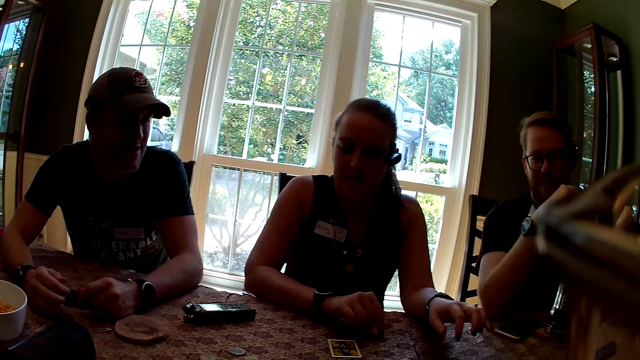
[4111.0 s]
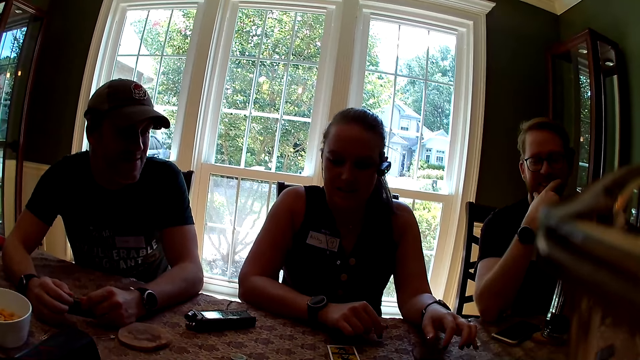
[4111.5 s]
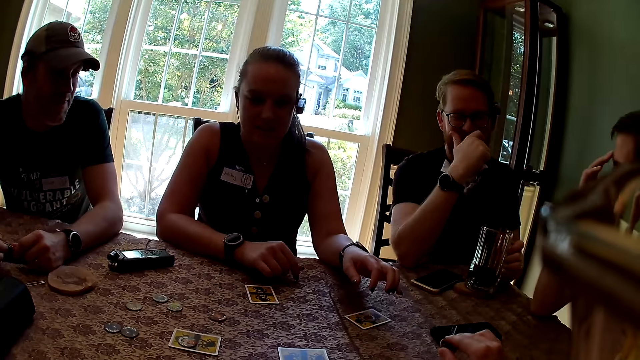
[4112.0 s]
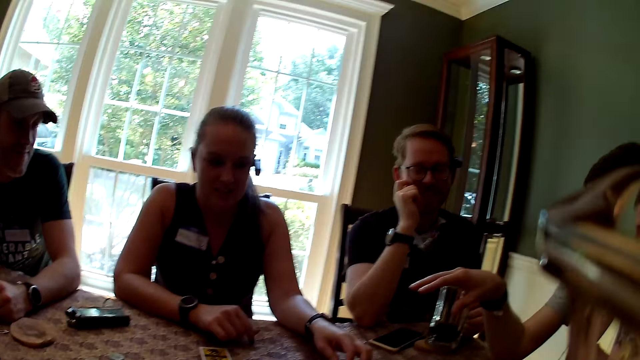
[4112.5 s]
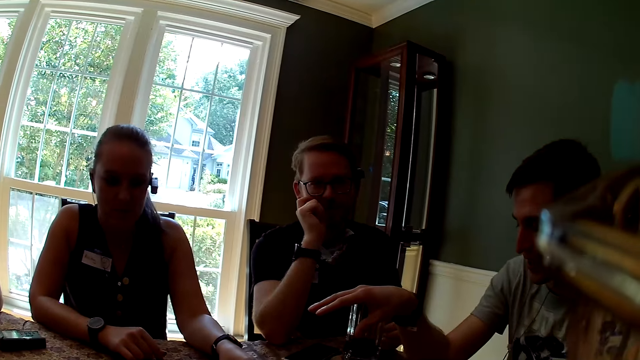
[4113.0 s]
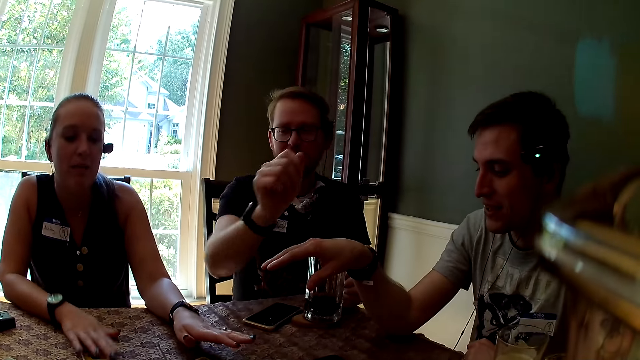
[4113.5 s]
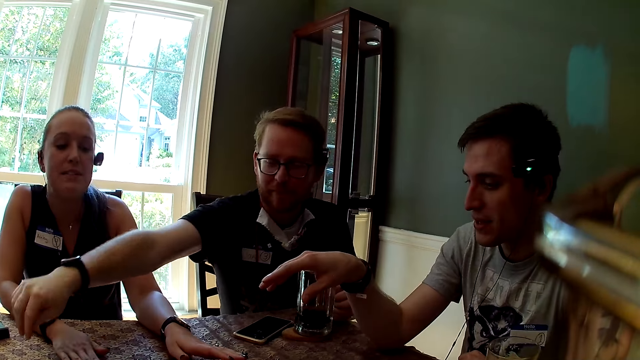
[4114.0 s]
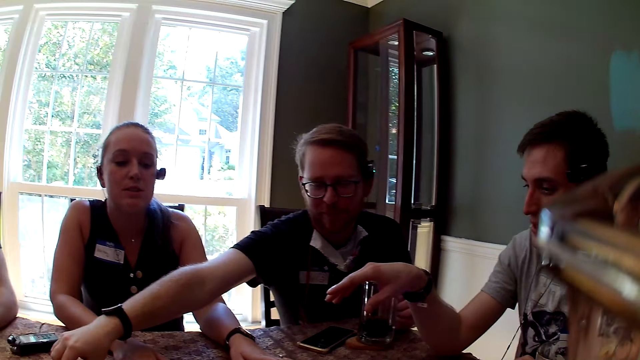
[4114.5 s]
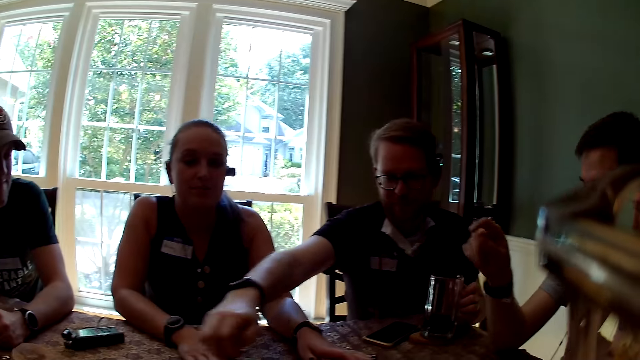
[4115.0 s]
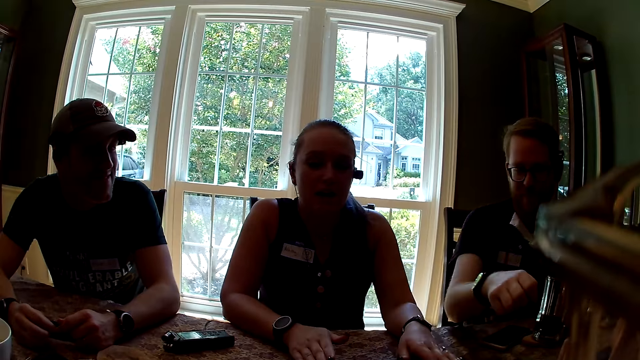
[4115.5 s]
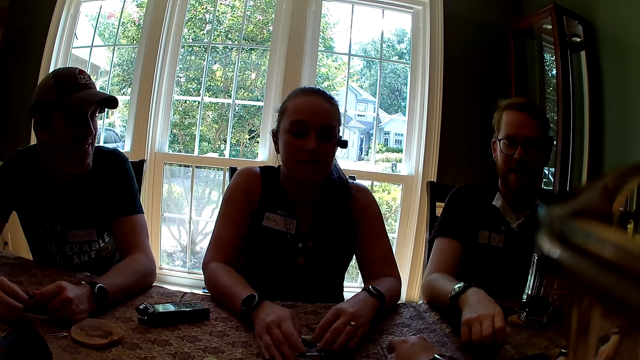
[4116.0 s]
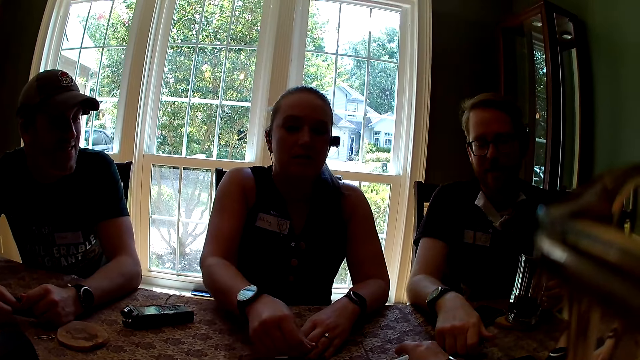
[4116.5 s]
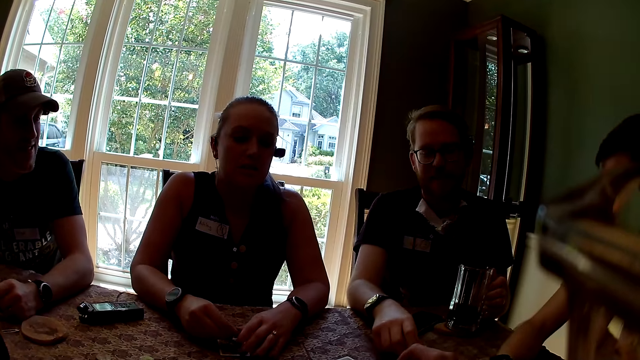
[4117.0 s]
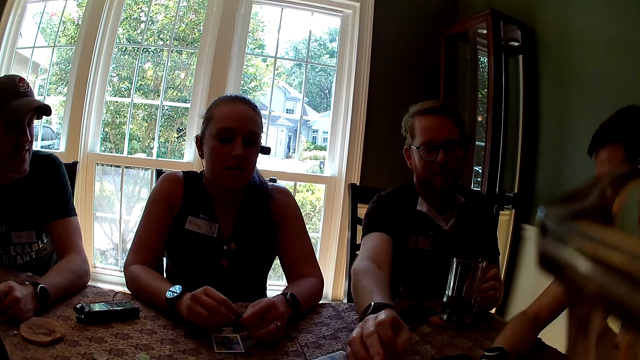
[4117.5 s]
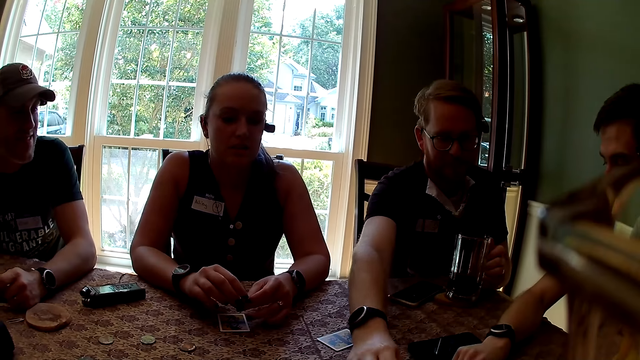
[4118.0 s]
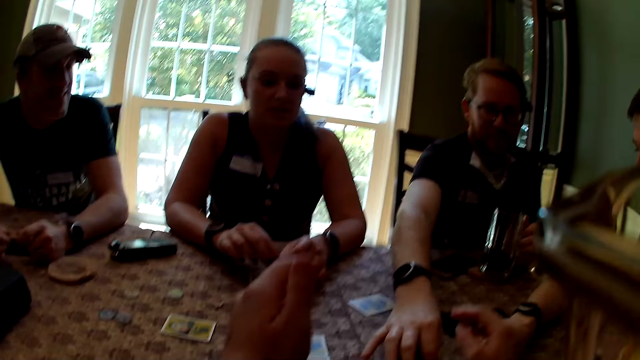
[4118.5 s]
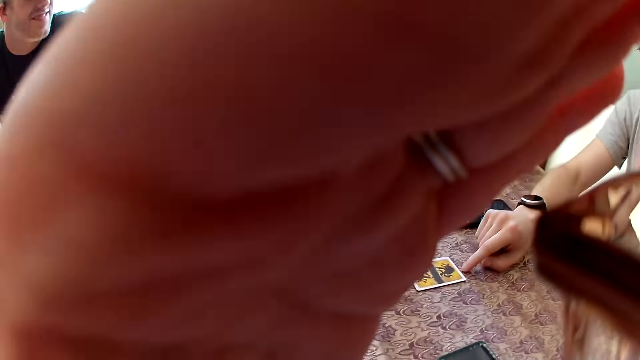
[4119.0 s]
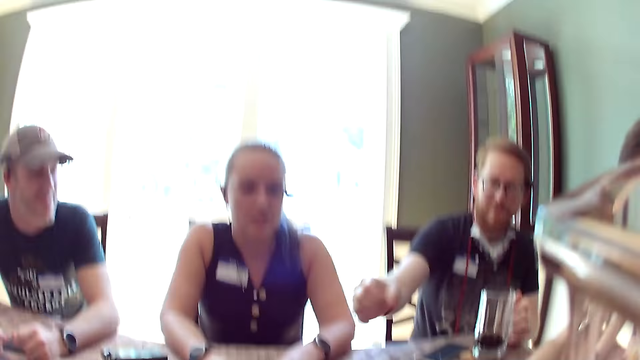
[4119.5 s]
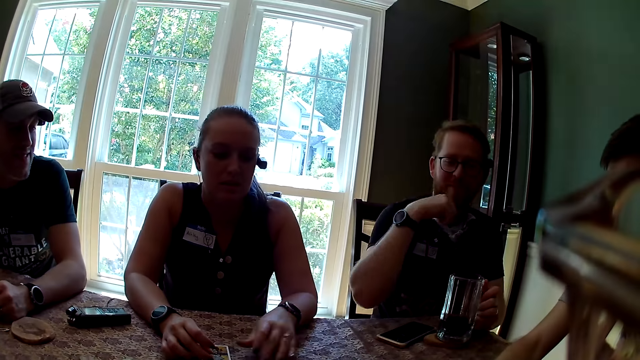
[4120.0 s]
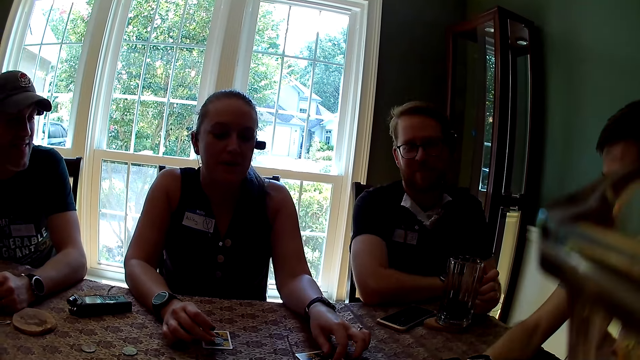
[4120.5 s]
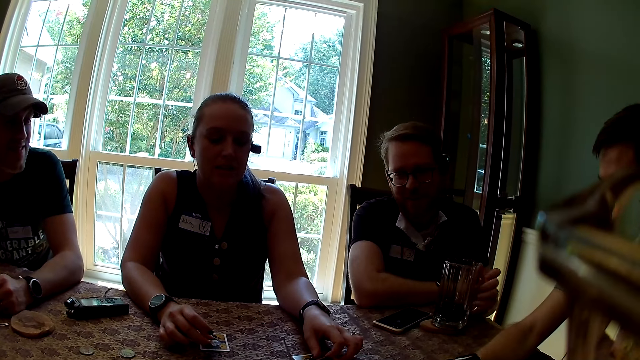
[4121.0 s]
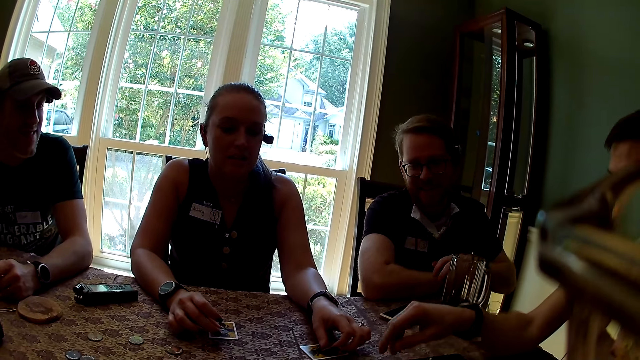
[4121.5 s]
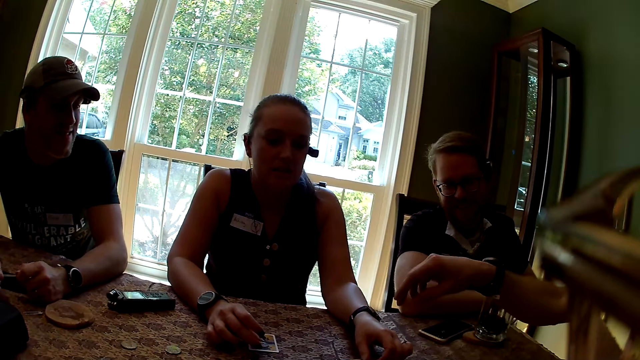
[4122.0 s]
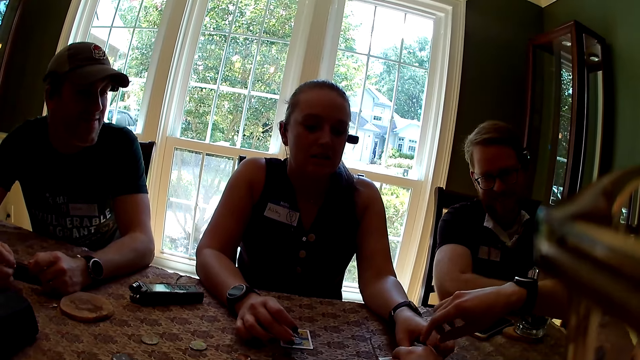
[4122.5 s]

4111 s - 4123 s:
A lady places a card on the table. A man interacts with everyone. A woman interacts with everyone and hits her right palm on the table. Another man stretches his hand and picks up a coin on the table with his right hand. The first man points to a card on the table with his right hand. A third man places both hands on the table. The woman places her right hand on the card on the table and picks up a coin on the table with her right hand. The first man places his right hand on the table. The second man places a card on the table and drops the coin on the card on the table with his right hand. The camera wearer touches her face with both hands. She blocks the camera with a hand. She interacts with everyone. She talks. The woman touches a card on the table with her left hand and interacts with everyone. The first man removes his right hand from the table and interacts with everyone.

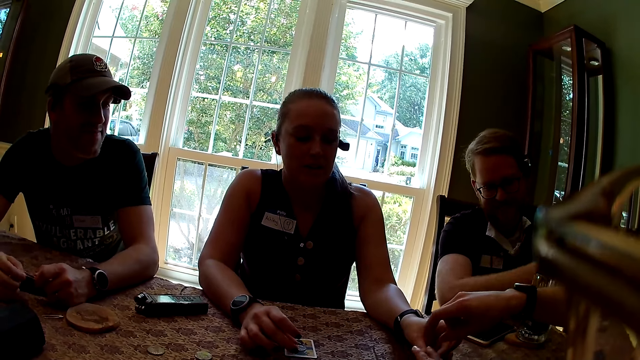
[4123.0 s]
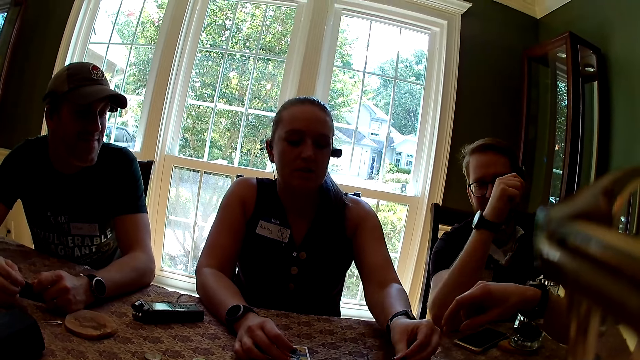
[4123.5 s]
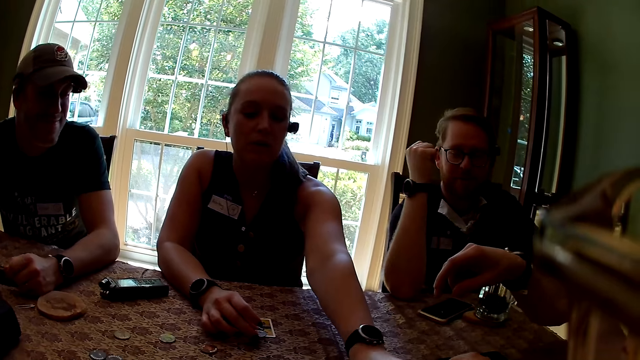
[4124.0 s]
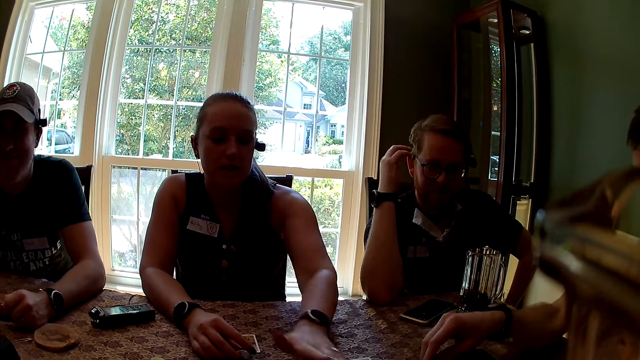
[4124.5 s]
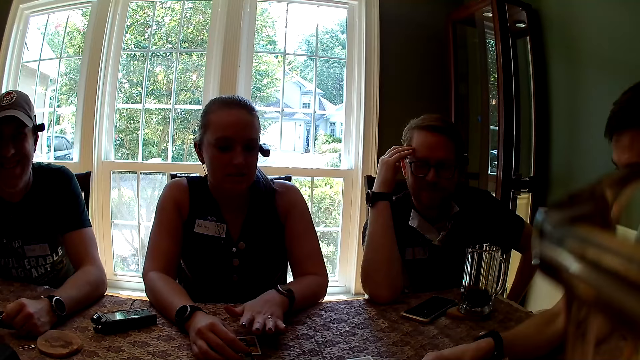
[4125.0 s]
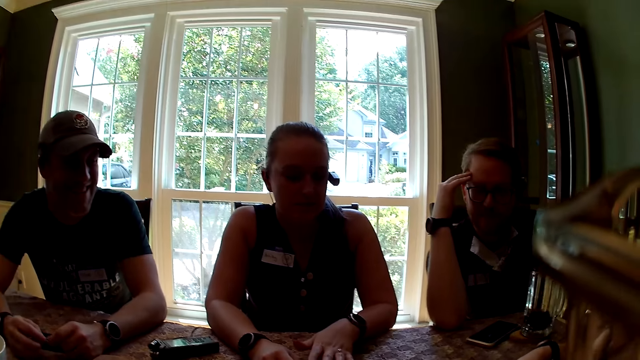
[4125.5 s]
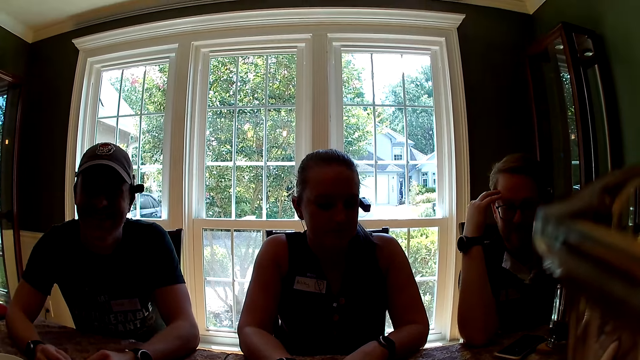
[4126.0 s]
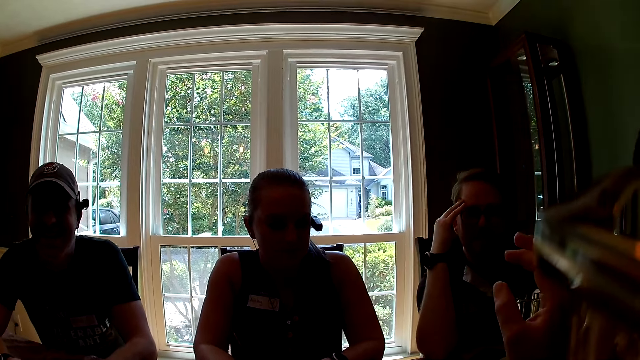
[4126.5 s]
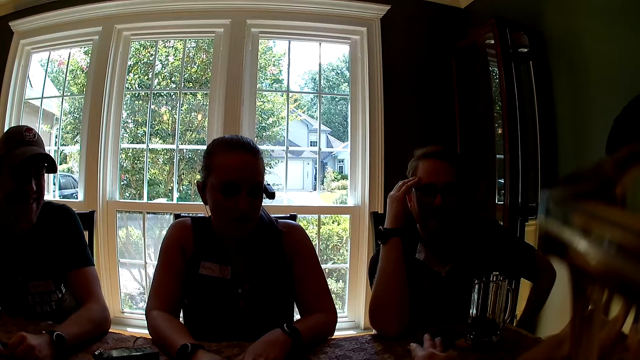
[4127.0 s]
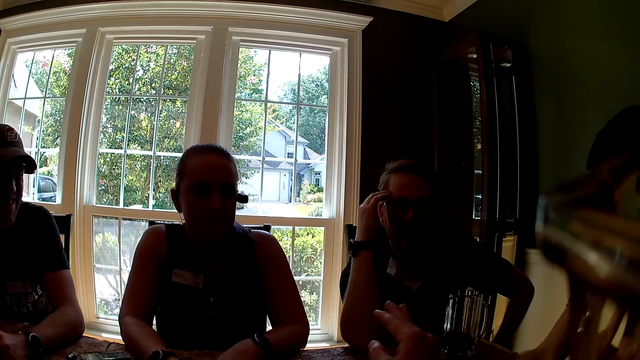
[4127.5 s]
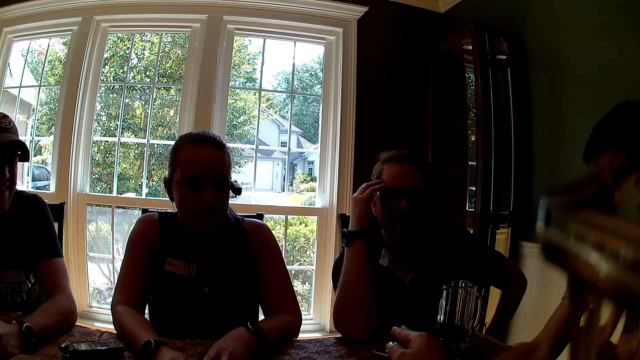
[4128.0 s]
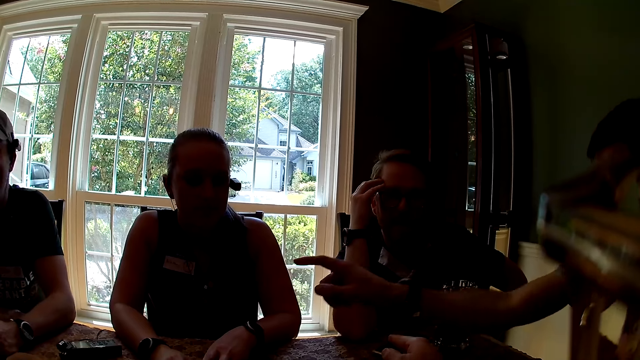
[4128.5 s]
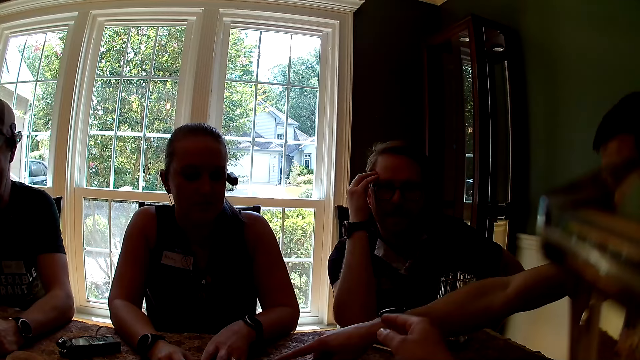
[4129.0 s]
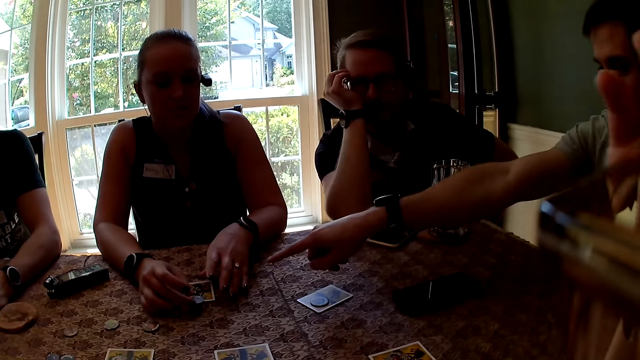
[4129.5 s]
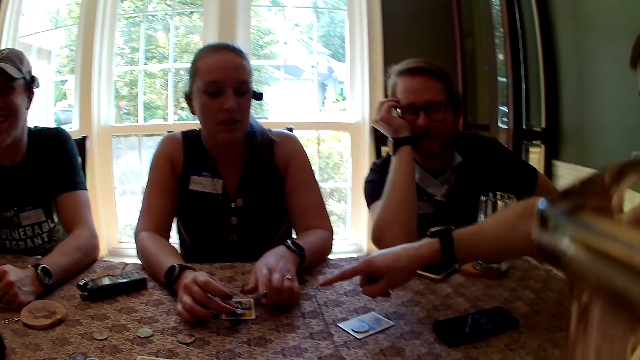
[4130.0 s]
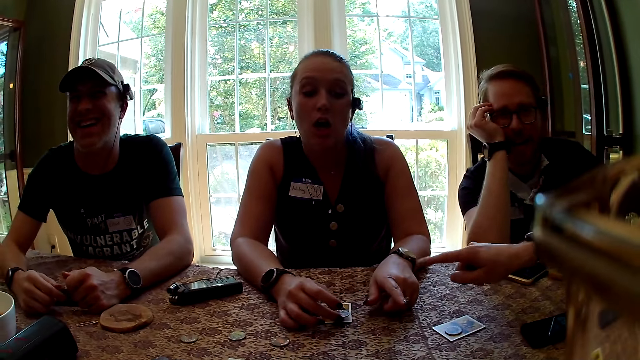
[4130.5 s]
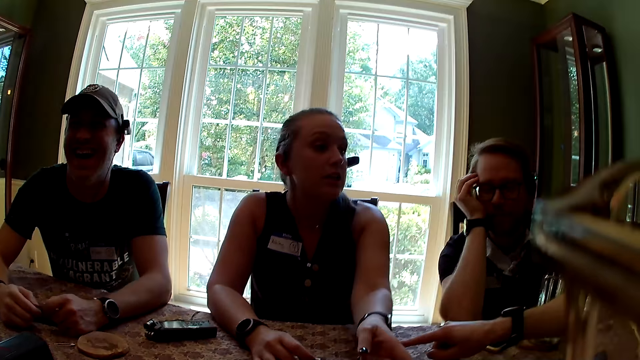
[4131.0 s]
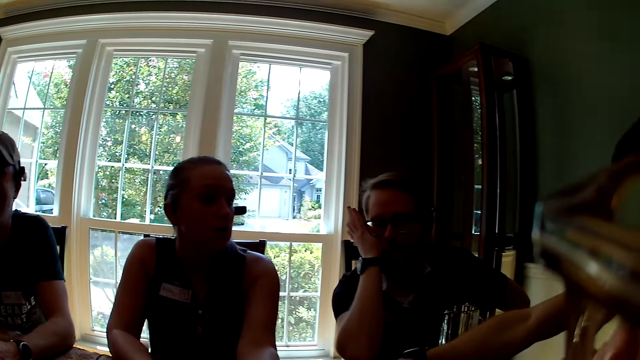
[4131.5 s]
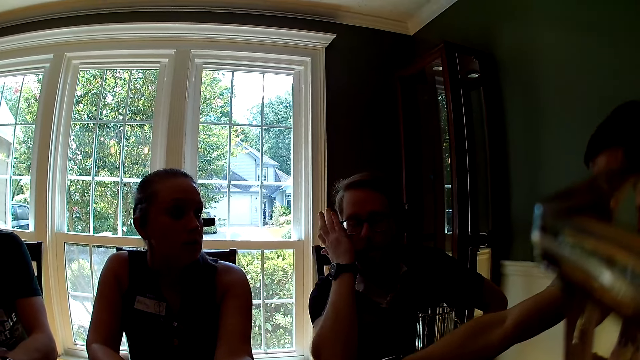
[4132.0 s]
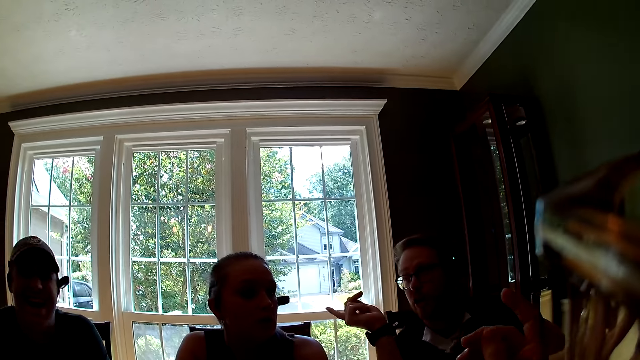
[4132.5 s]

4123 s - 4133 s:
A man touches a woman's left hand with his right hand. The woman interacts with everyone. The camera wearer interacts with a man, another man, a third man and a lady. She raises her right hand. The man points a finger at a card on the table. The man interacts with everyone. The woman interacts with everyone and points a finger at a card on the table. The camera wearer interacts with everyone.
